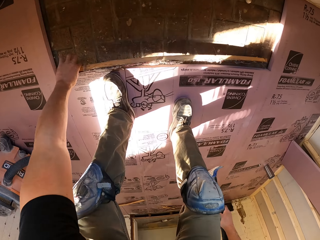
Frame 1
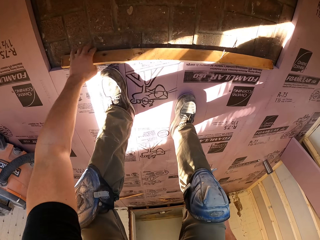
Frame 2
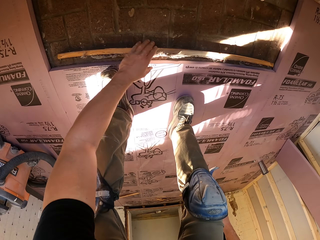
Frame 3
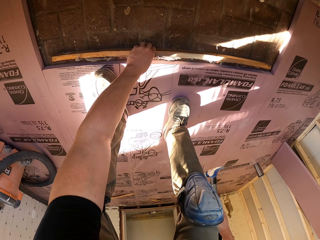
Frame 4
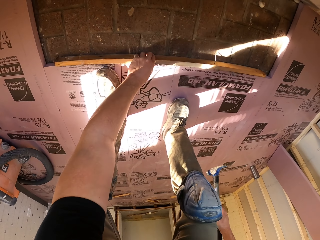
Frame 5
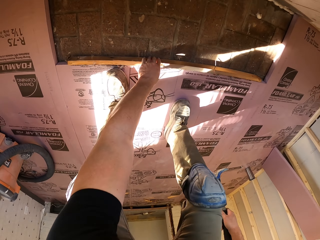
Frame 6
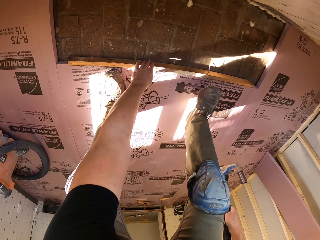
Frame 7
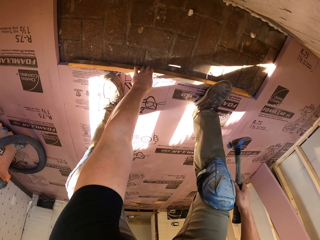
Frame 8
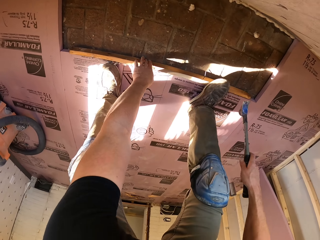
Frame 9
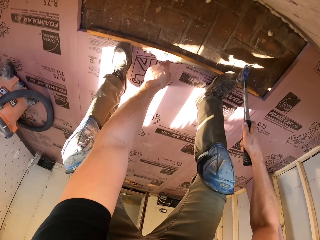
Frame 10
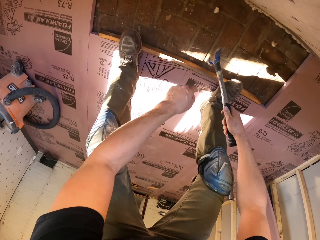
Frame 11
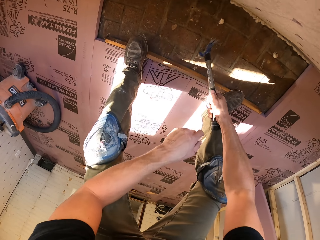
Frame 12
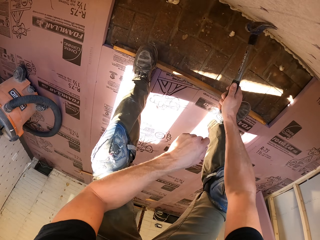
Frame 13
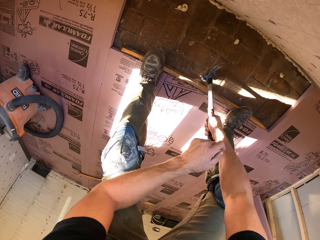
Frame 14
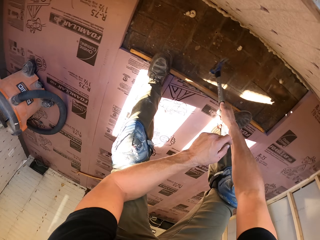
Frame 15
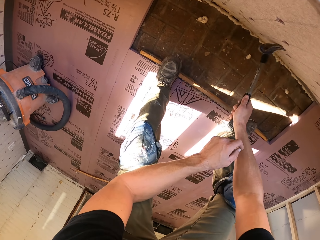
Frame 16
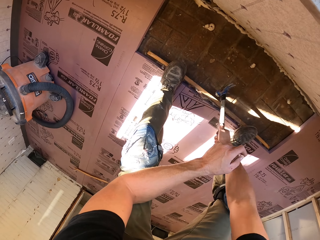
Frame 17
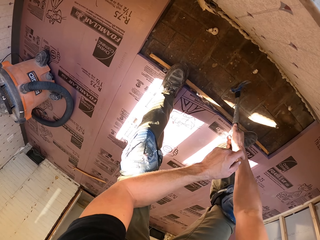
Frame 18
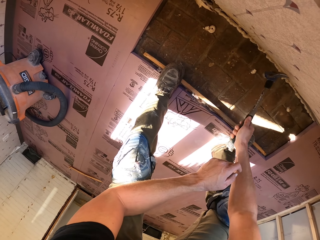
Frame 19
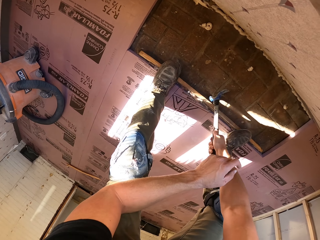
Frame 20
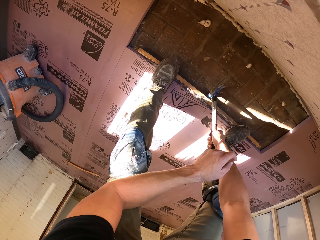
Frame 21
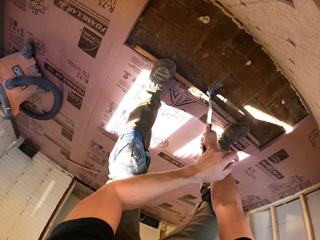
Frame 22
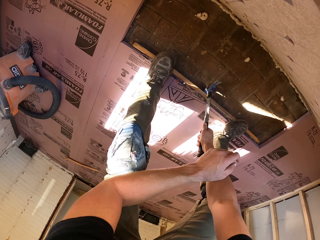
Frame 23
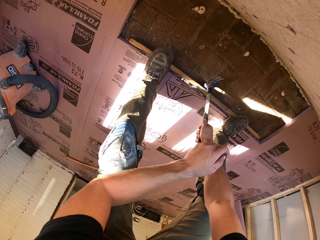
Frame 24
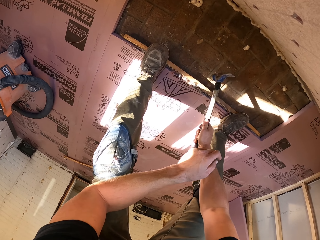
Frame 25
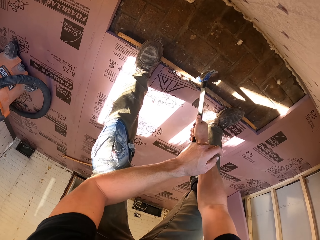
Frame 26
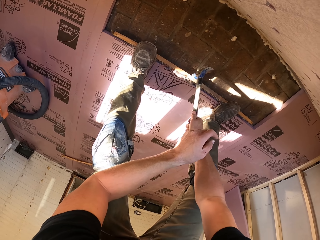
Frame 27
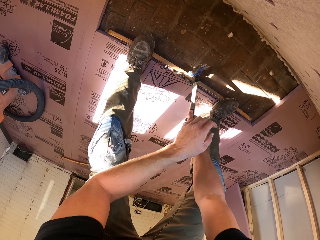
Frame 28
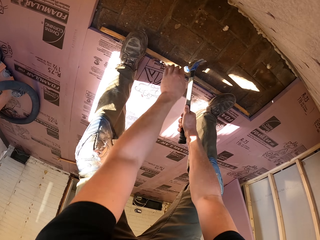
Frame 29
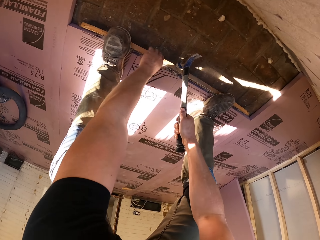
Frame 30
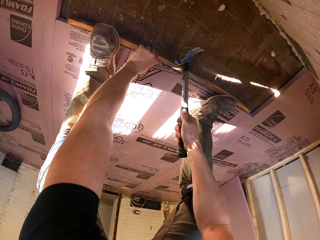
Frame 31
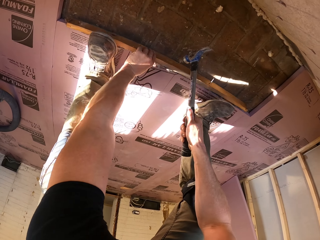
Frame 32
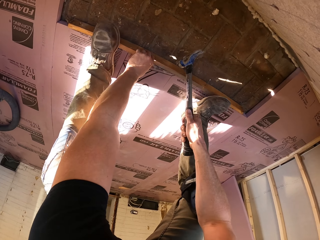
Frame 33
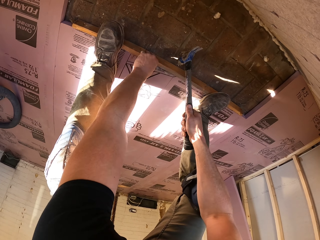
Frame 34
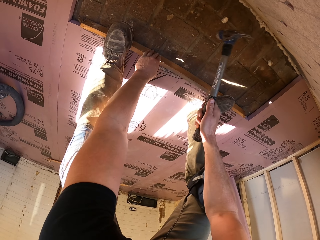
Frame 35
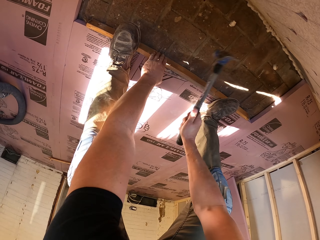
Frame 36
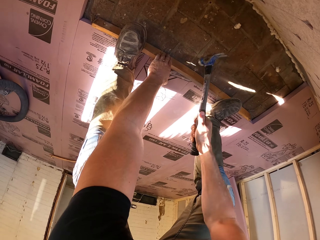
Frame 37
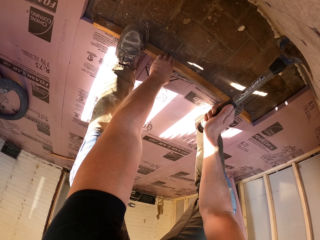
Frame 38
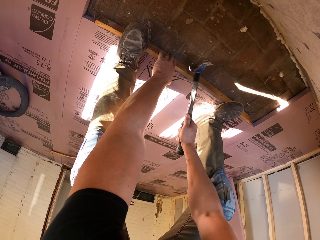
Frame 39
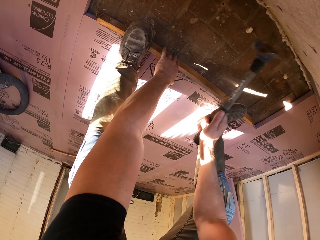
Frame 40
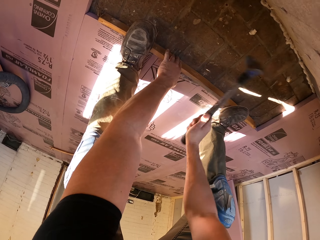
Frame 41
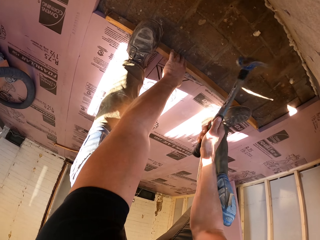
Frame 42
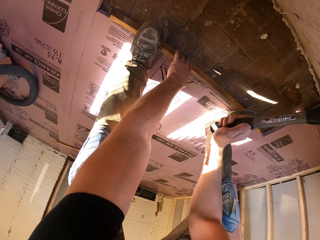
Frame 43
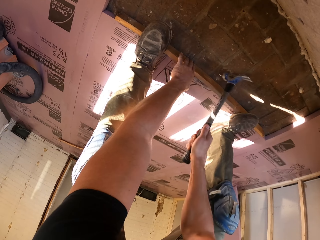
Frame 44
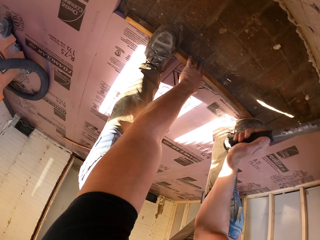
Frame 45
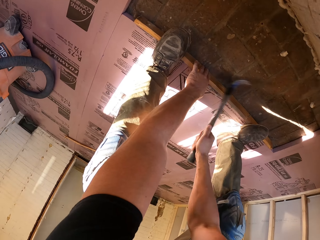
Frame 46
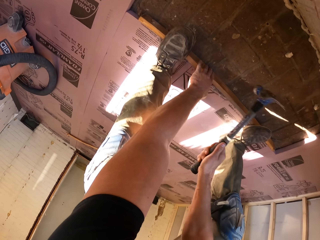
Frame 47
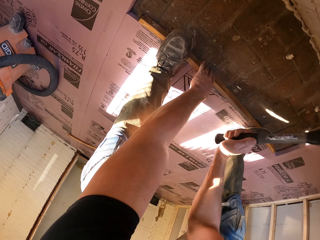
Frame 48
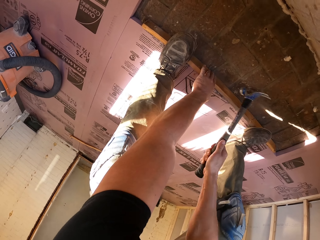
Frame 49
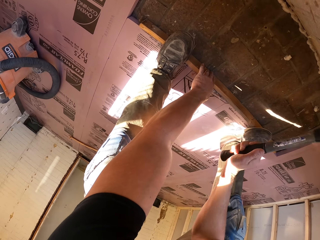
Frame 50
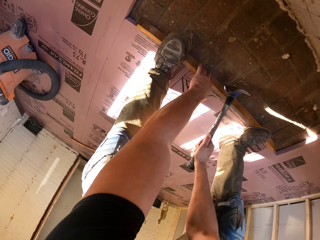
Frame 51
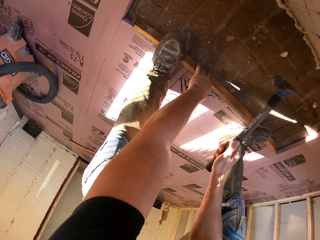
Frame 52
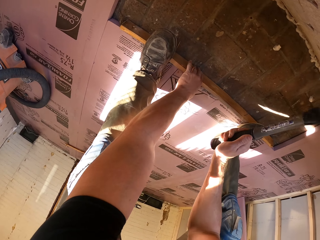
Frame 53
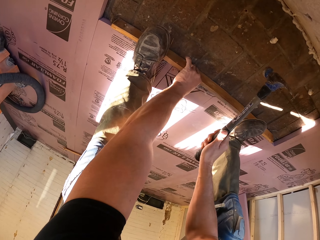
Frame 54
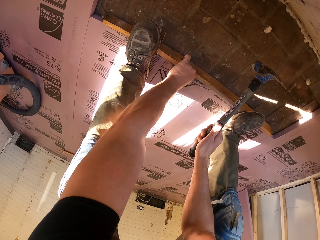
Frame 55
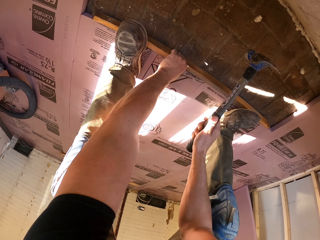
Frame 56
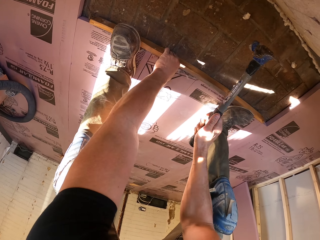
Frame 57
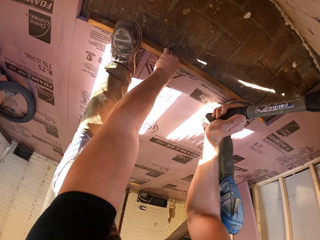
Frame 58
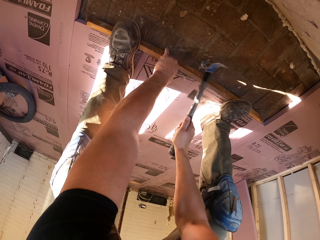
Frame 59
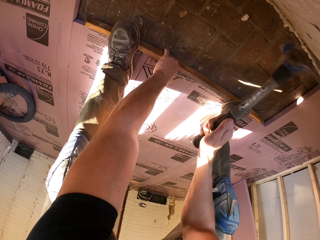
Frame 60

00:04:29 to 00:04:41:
The camera wearer puts the wood plank on the floor. They hammer the wood plank with a hammer. They hold the wood plank. They hammer the wood plank with the hammer.

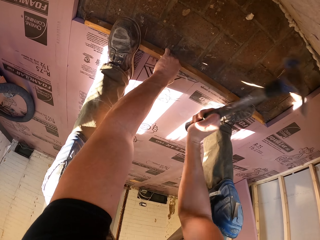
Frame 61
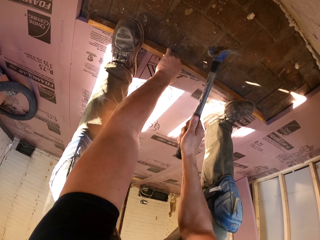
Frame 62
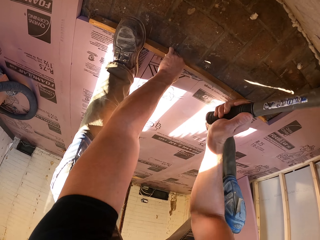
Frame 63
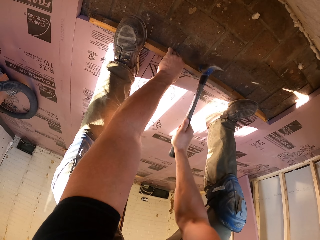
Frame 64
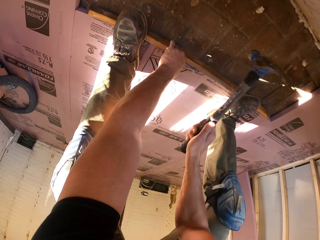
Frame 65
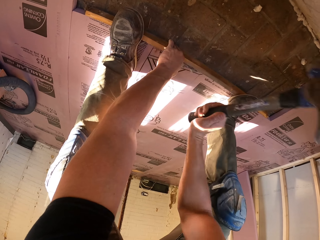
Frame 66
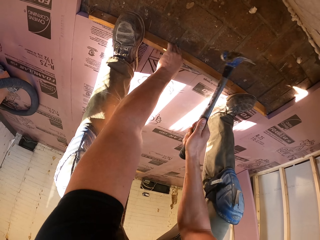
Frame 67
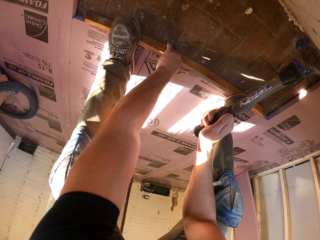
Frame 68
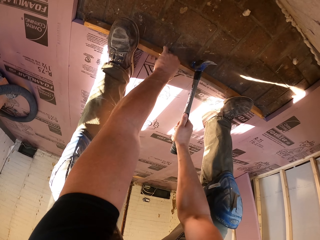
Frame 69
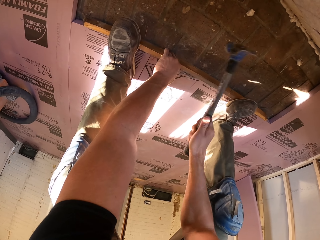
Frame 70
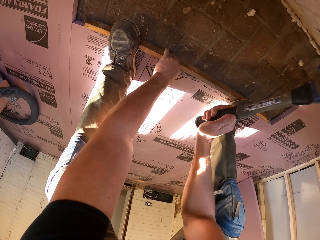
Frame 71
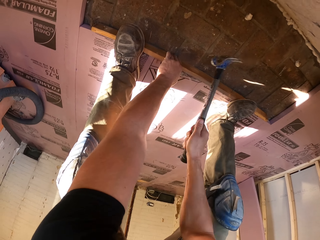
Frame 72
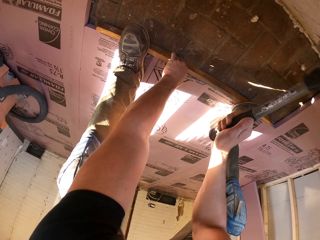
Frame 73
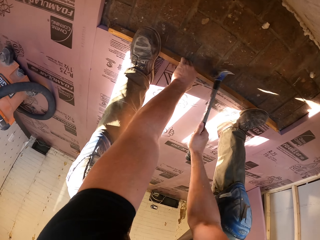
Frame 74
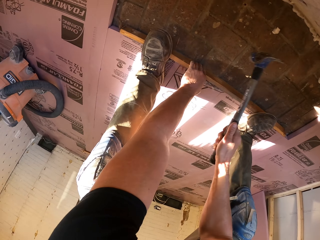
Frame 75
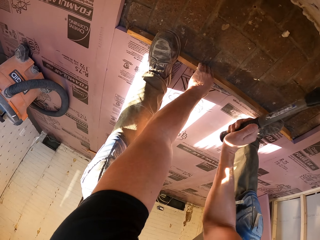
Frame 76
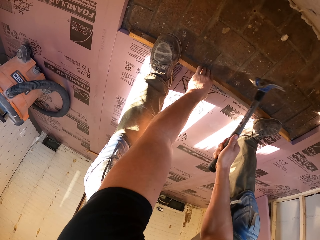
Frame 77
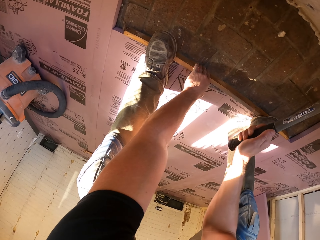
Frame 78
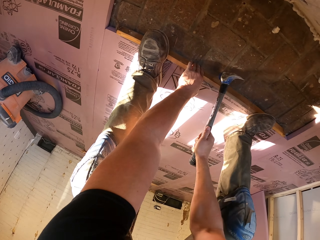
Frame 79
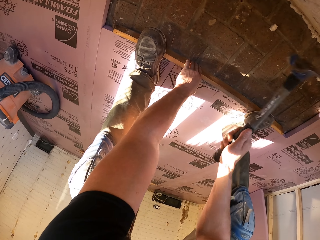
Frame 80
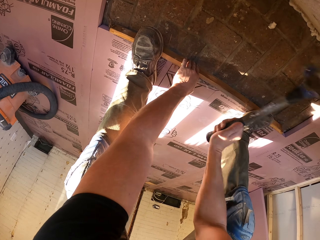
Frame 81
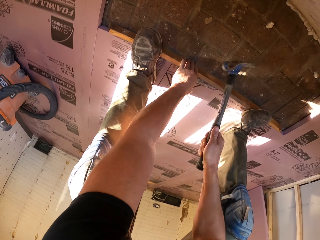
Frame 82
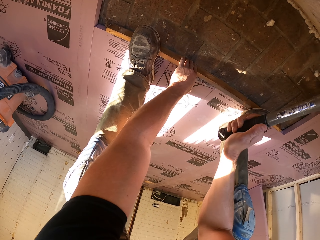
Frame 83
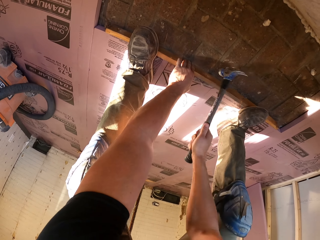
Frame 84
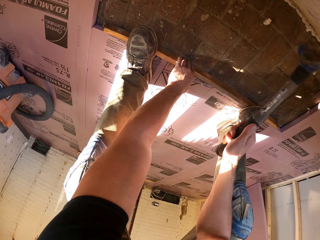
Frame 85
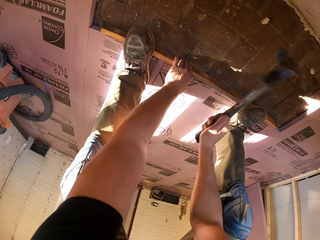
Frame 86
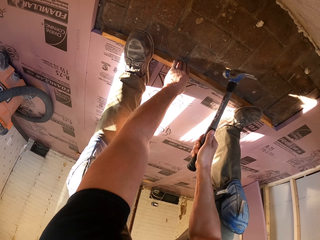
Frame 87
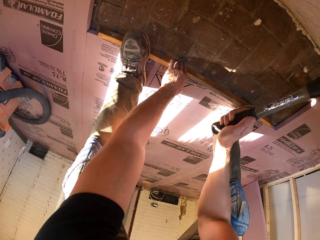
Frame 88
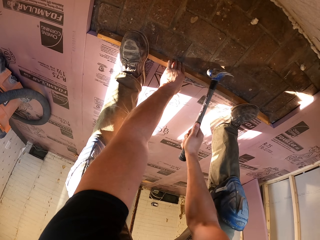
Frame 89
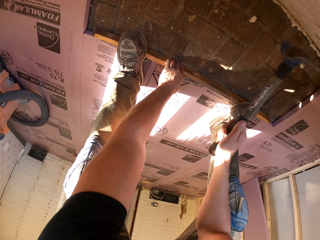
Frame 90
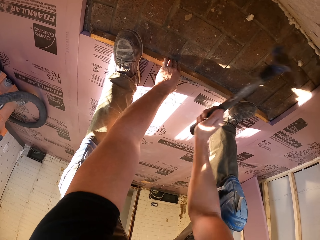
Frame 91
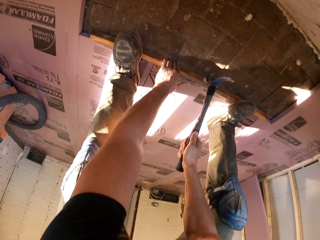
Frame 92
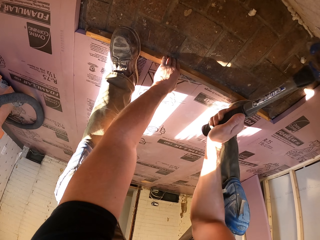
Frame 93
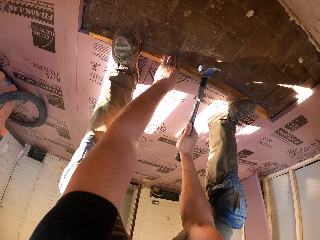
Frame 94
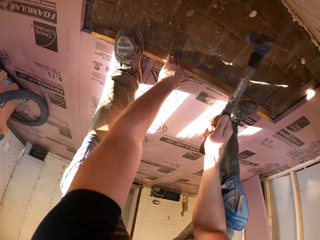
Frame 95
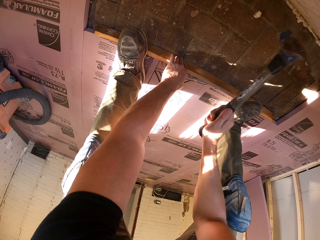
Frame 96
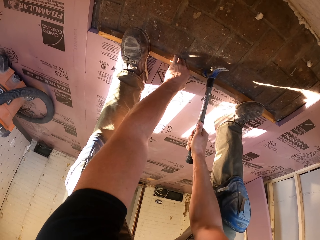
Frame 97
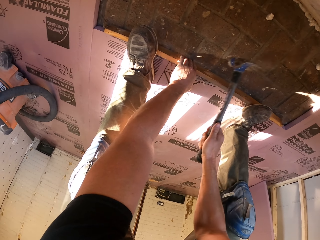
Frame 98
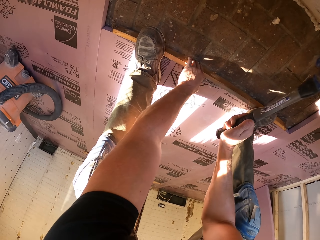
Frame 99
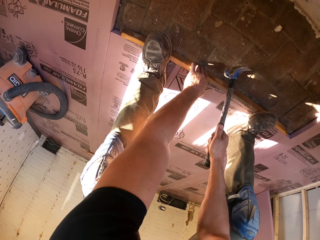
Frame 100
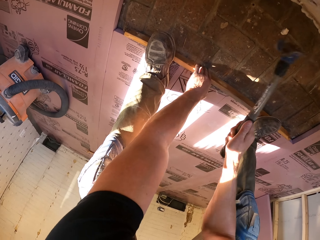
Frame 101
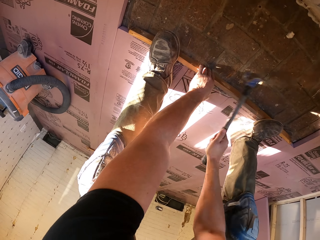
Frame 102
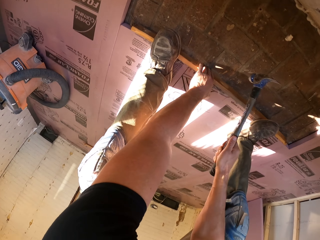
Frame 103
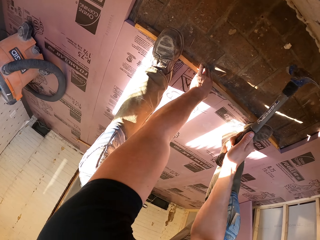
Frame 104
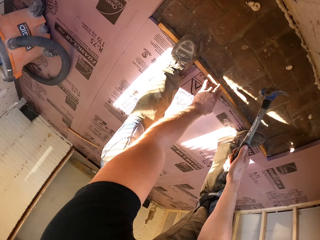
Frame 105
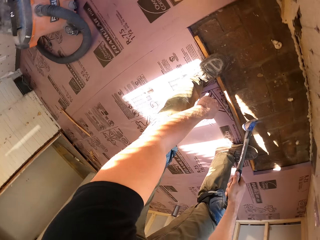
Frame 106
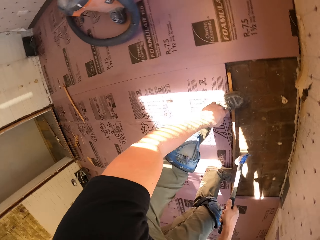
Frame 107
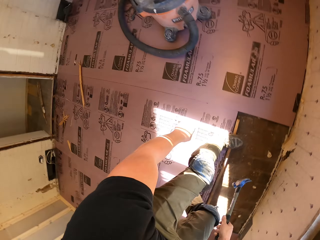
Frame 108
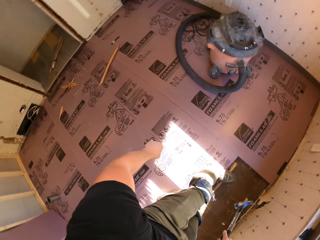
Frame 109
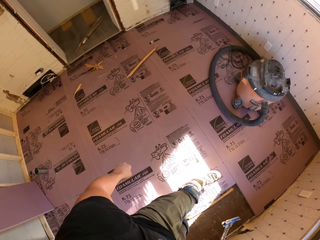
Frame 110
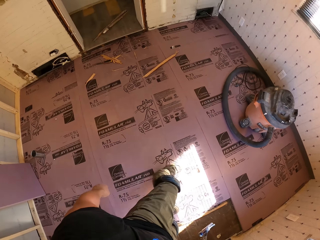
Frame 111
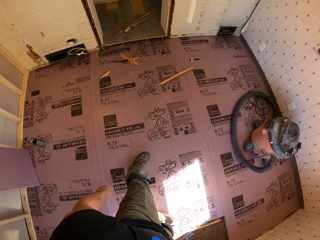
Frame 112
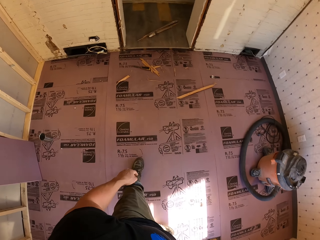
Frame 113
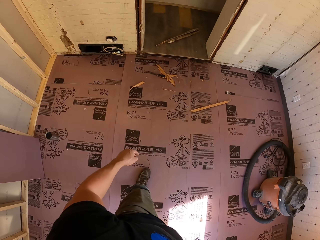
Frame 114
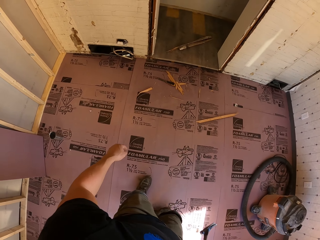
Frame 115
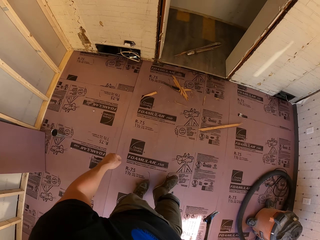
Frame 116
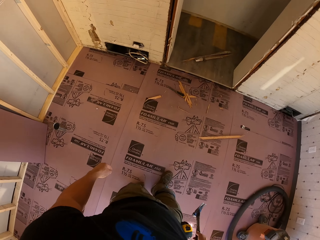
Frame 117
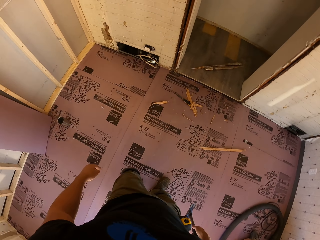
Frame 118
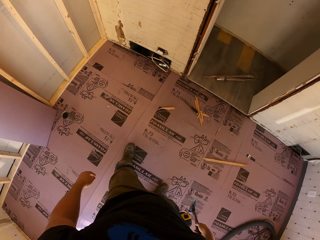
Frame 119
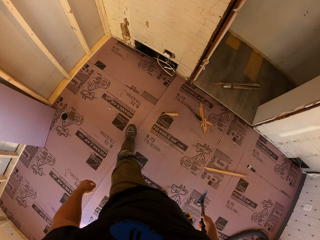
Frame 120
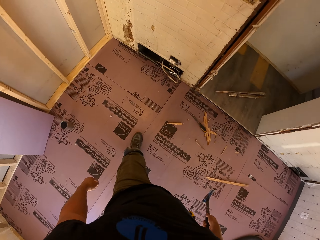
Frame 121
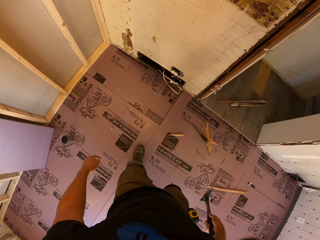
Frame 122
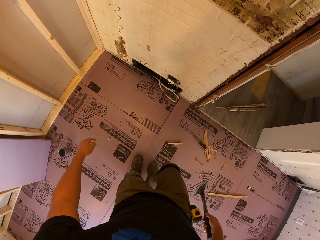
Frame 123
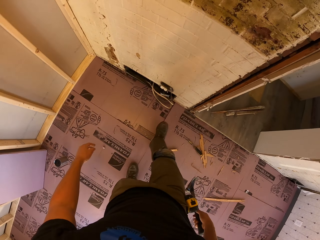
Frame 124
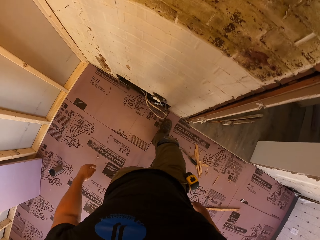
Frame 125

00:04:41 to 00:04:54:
The camera wearer looks around. They look around again. They walk around a room.
